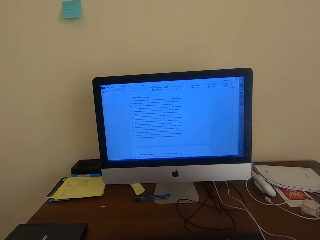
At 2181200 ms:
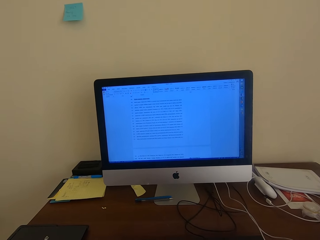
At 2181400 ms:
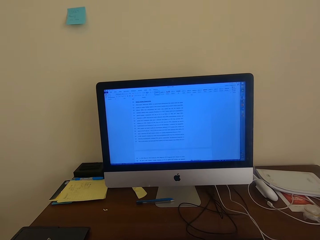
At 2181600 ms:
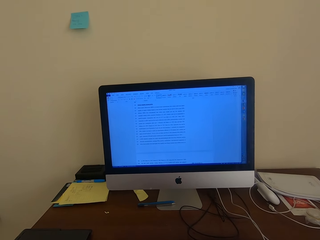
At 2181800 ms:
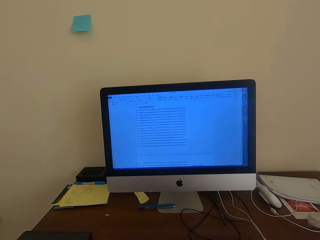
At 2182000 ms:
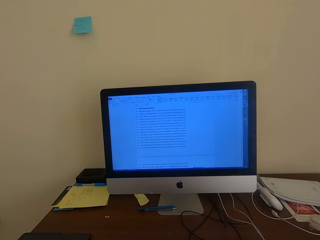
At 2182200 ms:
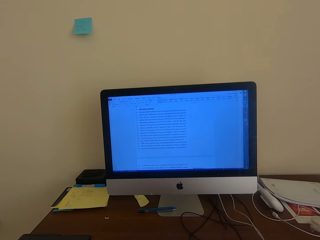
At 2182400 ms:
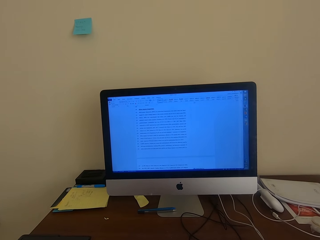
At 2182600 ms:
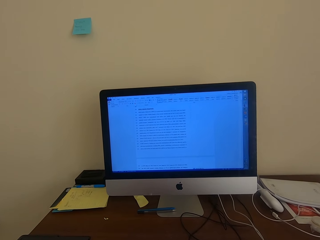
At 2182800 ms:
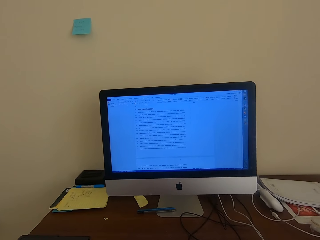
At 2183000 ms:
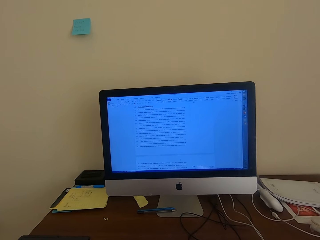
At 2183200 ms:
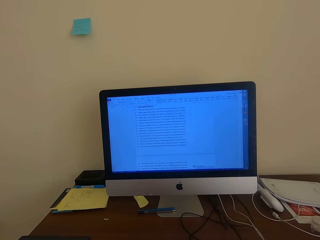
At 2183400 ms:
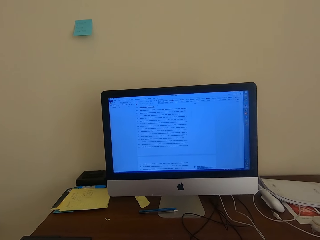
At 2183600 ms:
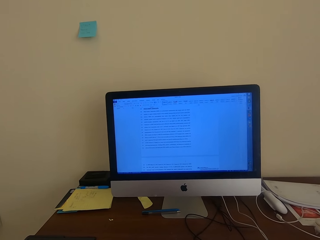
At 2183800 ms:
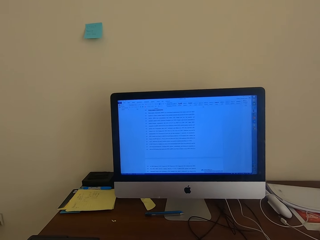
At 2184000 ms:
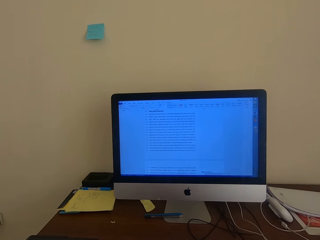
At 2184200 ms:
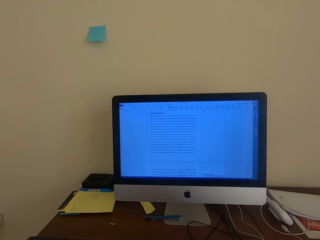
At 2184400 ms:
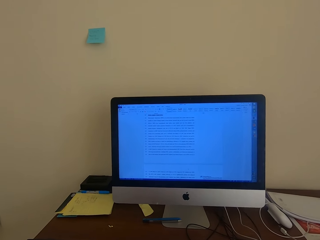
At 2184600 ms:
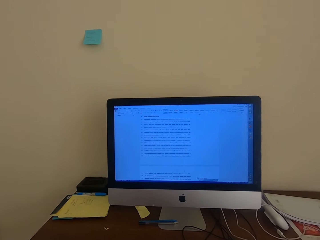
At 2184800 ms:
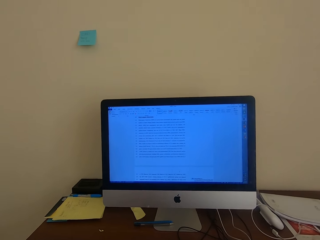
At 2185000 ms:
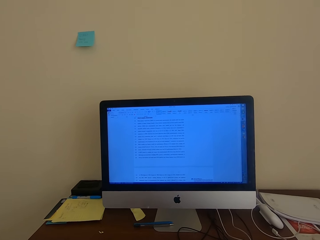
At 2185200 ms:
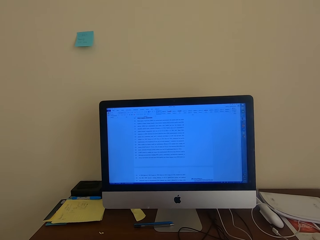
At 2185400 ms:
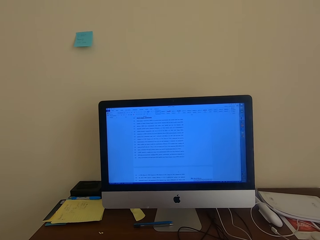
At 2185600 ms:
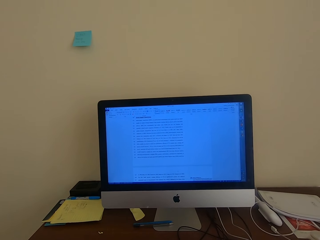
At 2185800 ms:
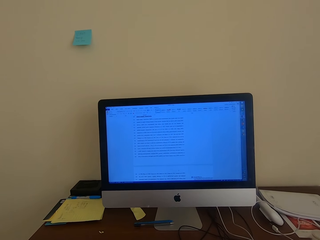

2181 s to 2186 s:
The camera wearer scrolls the document on the computer.

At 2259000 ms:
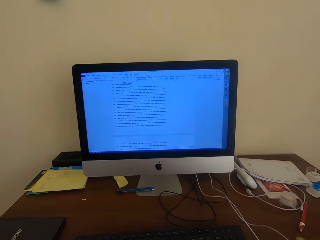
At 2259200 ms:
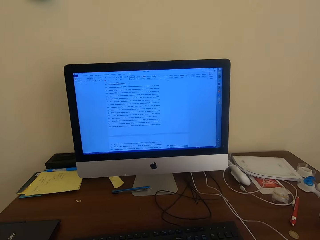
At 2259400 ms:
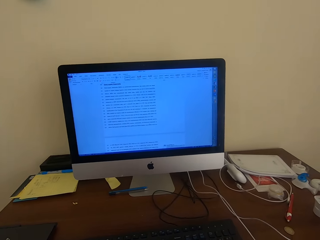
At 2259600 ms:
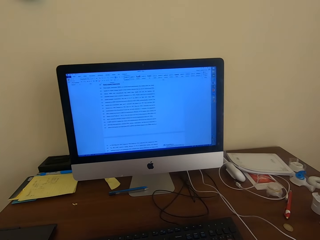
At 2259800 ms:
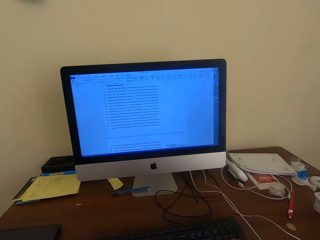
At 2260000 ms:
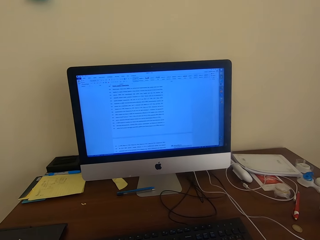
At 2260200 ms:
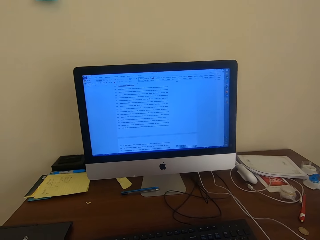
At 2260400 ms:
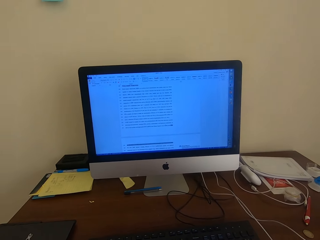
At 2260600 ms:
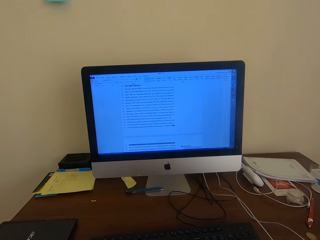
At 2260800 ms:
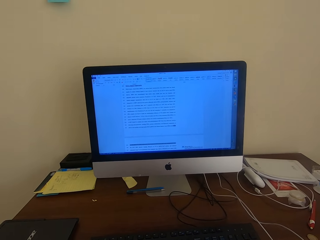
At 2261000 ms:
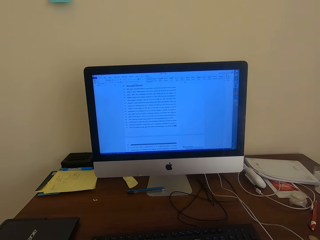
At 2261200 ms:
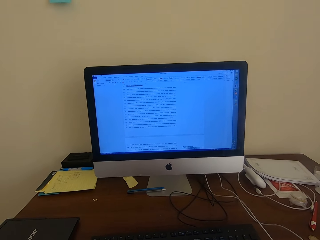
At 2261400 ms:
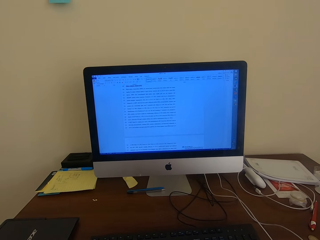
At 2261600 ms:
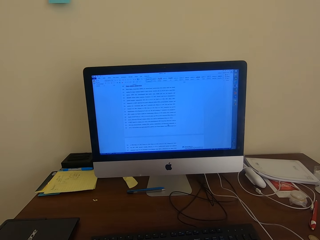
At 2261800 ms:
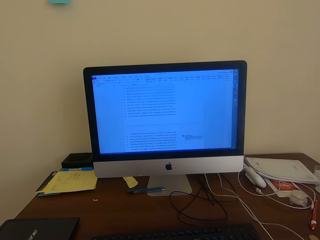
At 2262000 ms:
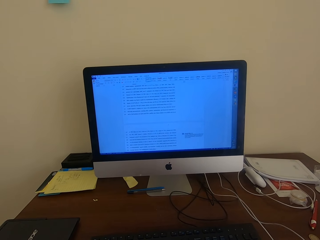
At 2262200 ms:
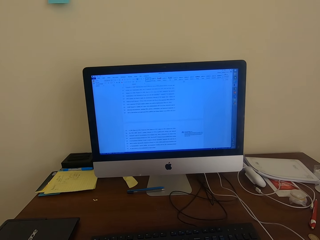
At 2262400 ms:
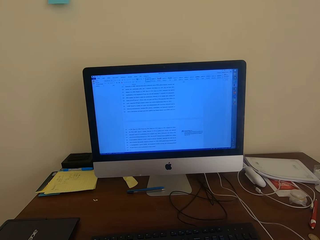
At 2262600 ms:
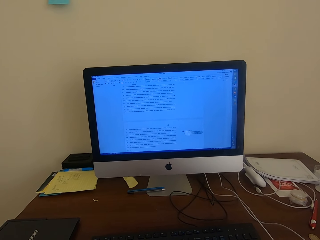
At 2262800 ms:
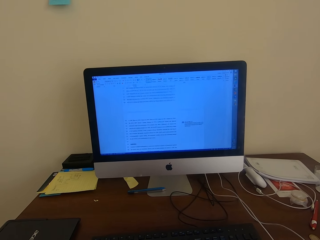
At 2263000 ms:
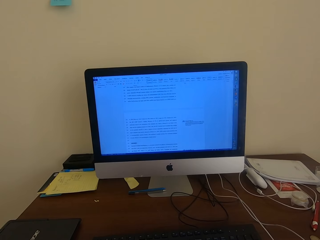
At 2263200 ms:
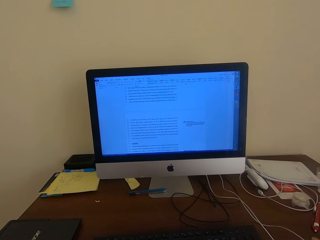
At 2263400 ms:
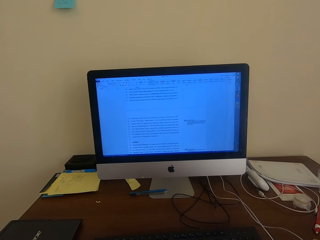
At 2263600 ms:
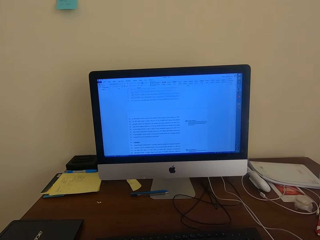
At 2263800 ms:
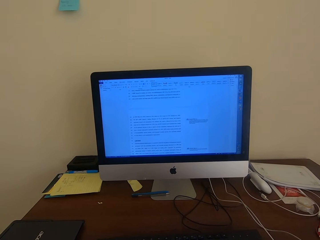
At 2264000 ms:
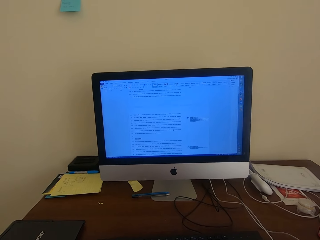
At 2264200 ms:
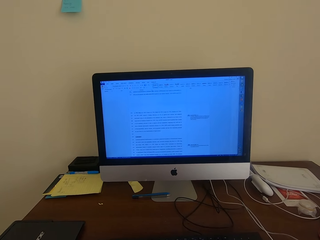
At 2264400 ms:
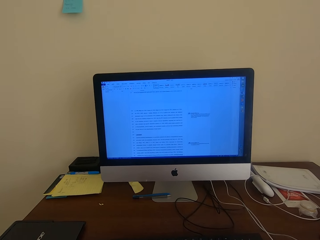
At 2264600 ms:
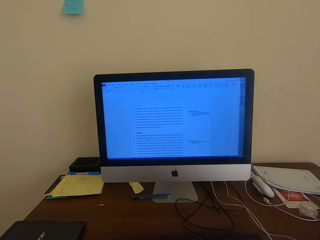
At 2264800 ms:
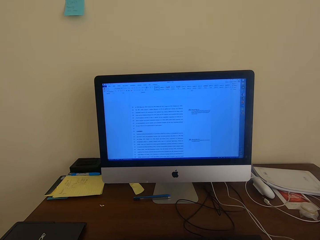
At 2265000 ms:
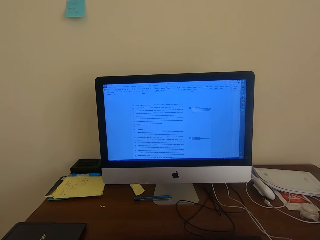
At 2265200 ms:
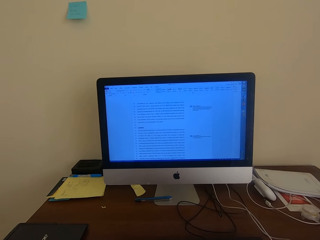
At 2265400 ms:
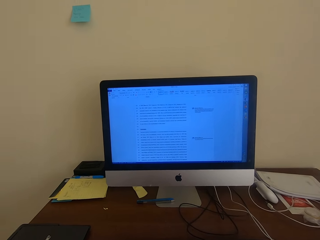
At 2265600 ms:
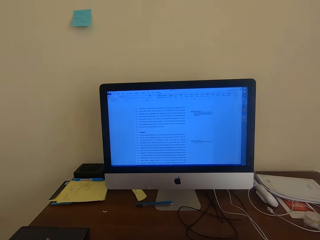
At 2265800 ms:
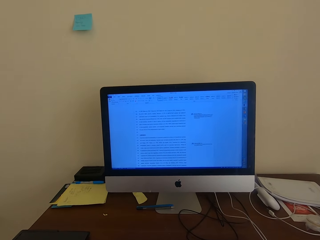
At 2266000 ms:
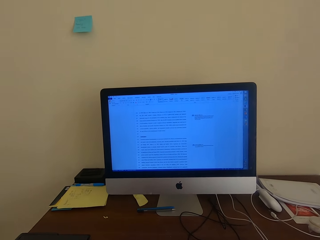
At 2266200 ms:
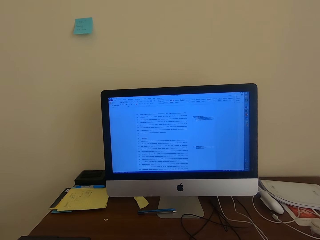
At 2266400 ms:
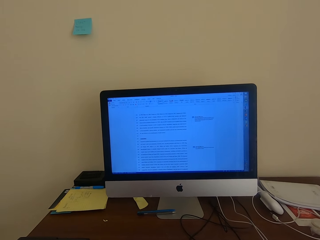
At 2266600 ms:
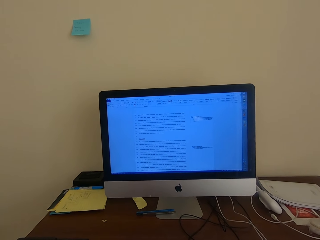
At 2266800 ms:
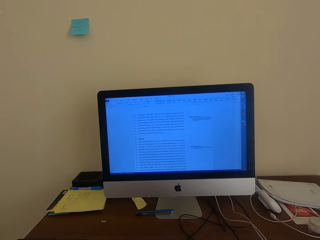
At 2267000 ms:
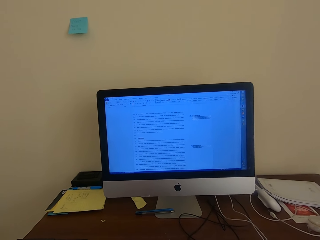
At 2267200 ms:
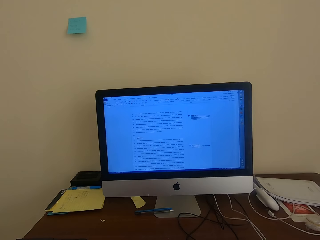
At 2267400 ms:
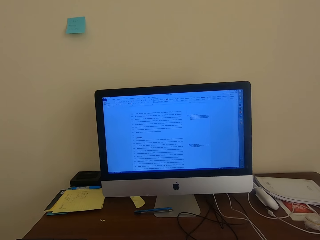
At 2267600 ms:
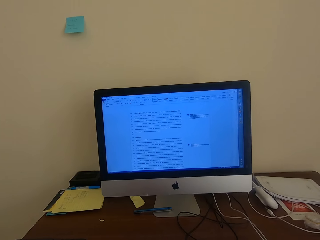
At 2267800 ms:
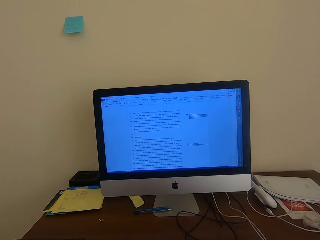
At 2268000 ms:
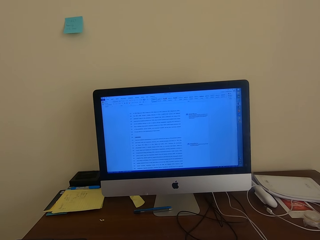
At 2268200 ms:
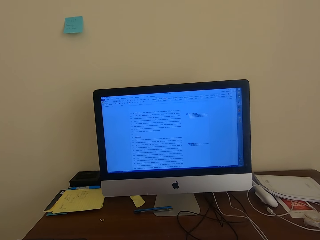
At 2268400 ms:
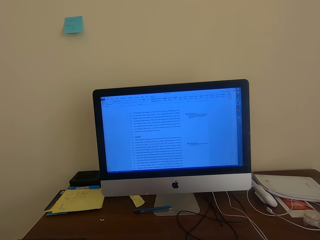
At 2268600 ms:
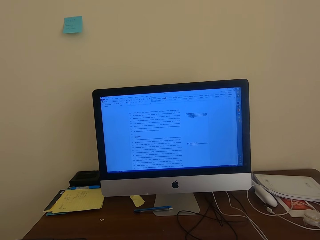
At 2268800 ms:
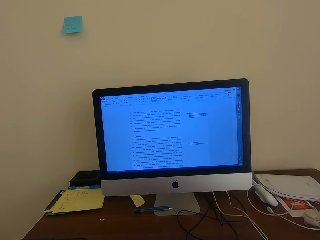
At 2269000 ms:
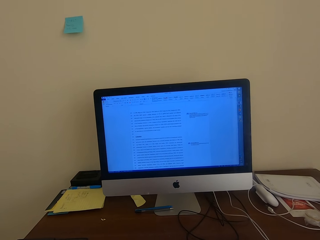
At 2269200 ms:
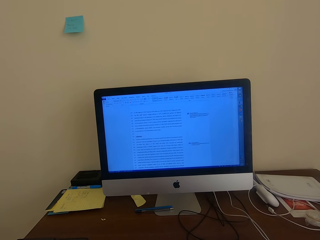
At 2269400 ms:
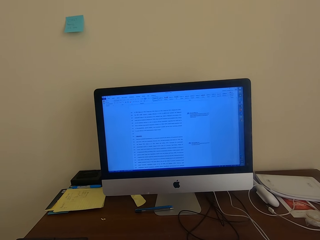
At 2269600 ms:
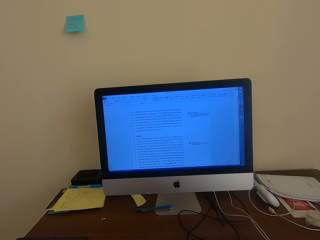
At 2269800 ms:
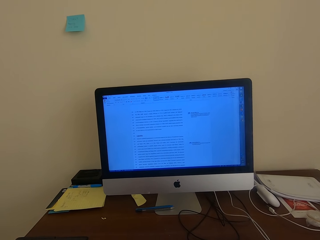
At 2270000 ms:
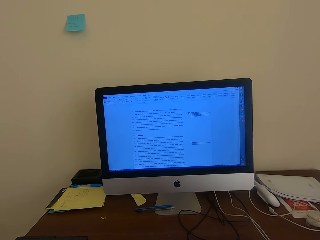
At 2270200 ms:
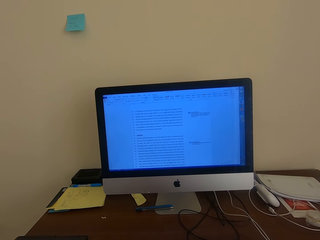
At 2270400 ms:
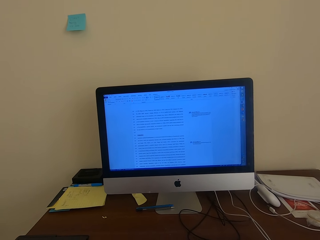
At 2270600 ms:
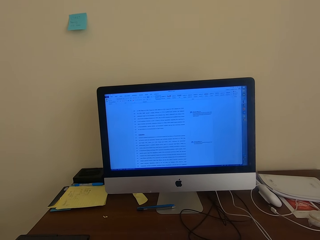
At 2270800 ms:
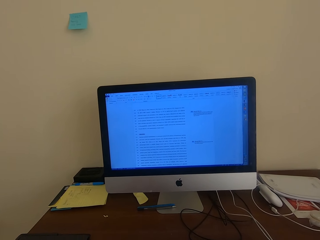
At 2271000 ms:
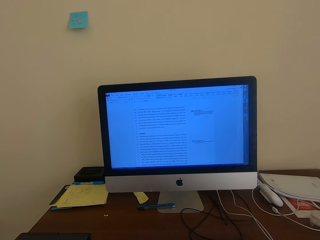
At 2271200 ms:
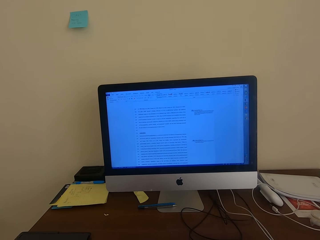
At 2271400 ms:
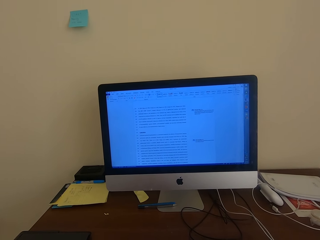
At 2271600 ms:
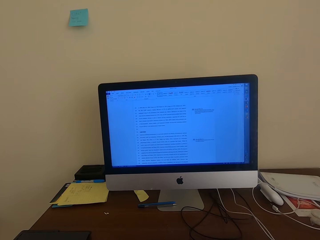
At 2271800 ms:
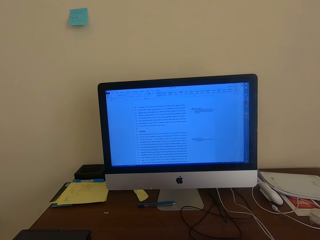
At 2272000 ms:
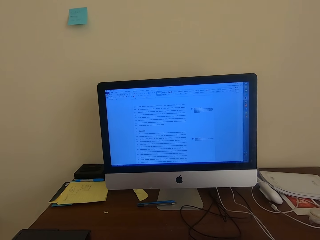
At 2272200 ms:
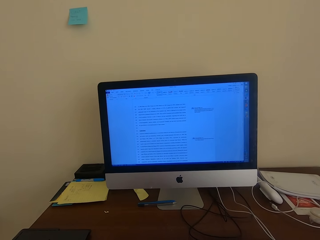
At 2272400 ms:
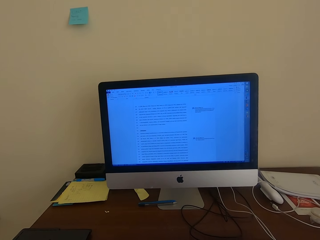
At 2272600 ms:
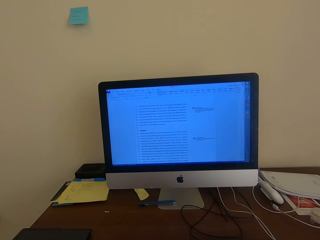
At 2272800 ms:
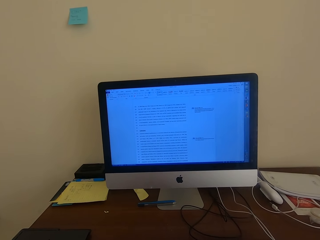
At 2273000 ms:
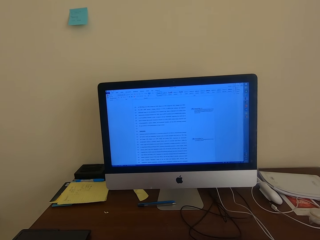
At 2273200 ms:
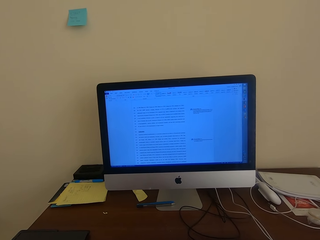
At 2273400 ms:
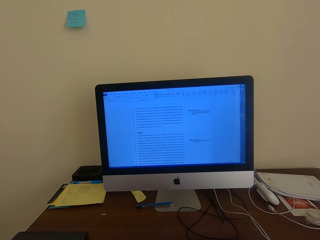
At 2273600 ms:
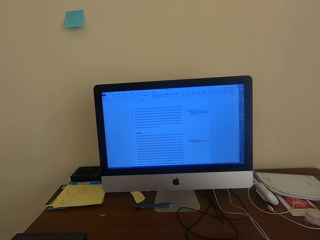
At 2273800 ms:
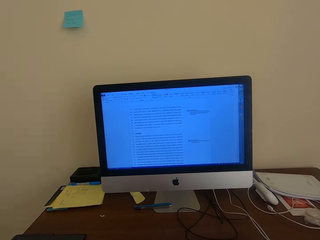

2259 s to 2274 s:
The camera wearer highlights the document on the computer. They scroll the document on the computer and read through the document on the computer.

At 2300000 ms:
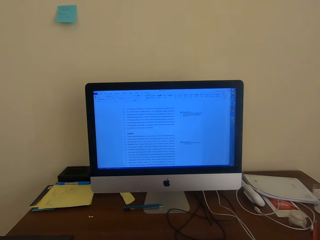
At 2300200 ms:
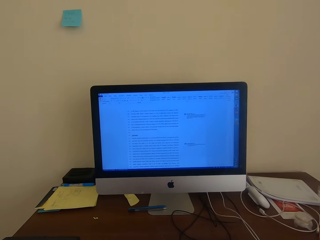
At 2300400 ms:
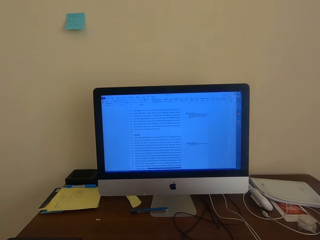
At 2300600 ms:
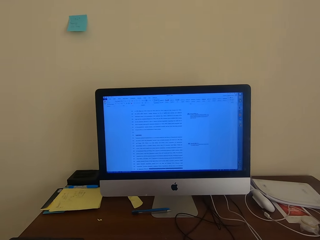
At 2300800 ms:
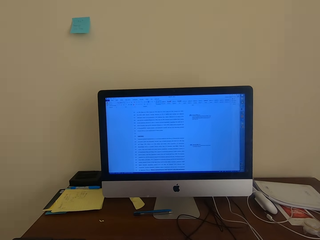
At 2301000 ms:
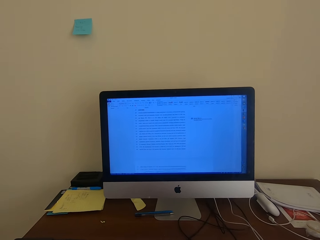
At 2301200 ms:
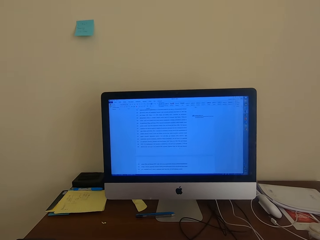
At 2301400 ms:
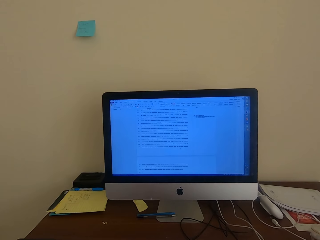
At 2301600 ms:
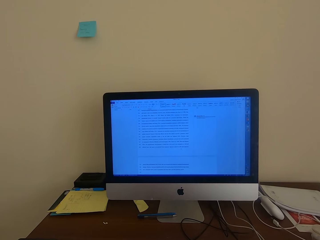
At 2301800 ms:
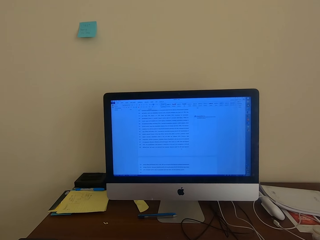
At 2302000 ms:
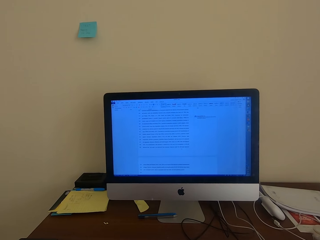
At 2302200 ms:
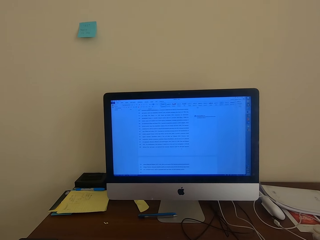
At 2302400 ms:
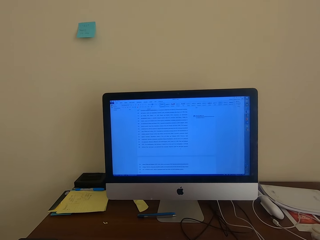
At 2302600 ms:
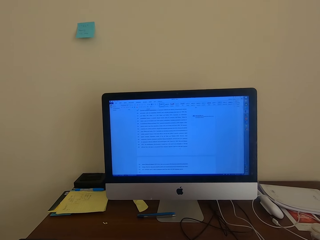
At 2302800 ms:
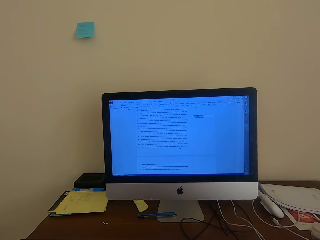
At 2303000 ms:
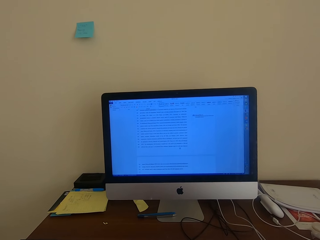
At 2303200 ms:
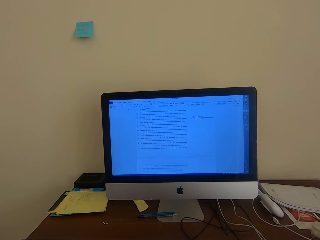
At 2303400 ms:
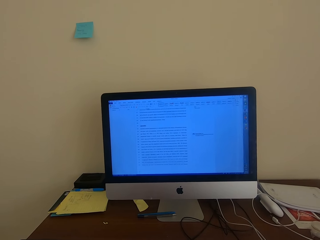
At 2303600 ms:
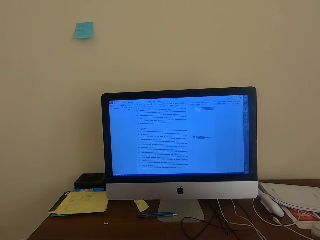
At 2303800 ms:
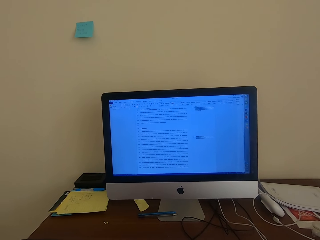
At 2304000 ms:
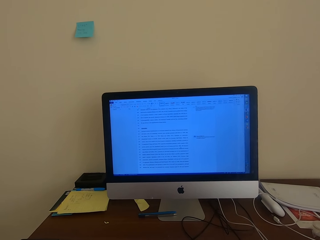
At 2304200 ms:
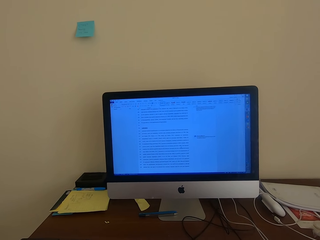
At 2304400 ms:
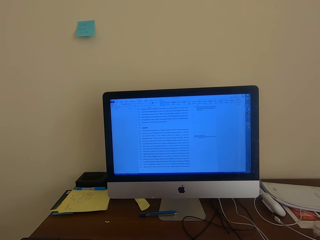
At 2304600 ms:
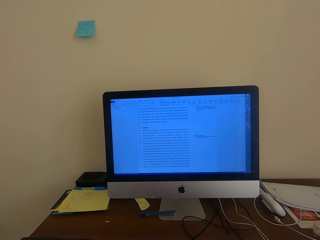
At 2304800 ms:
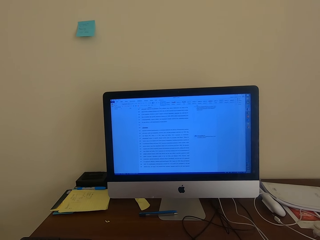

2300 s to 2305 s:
The camera wearer scrolls the document on the computer.
